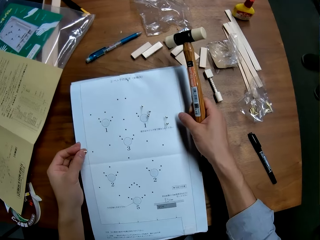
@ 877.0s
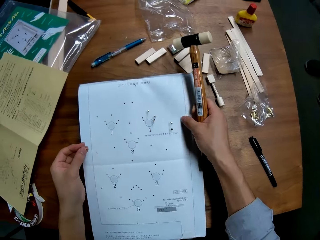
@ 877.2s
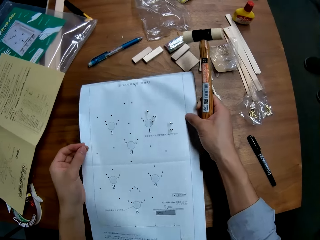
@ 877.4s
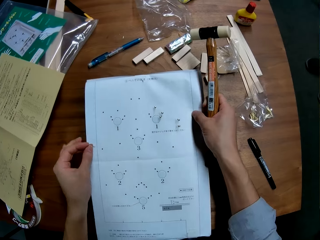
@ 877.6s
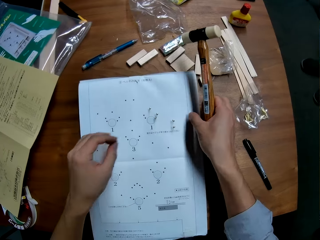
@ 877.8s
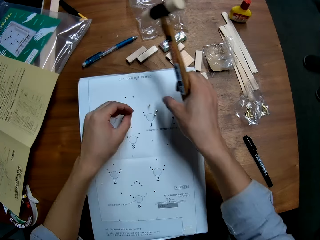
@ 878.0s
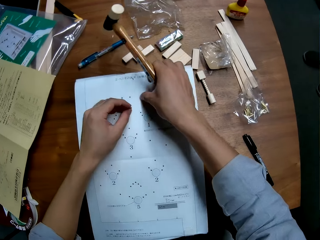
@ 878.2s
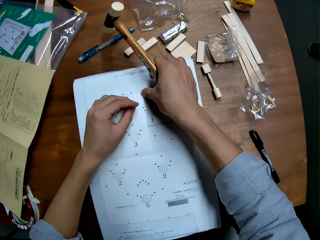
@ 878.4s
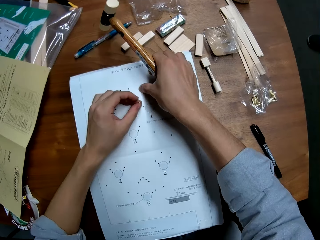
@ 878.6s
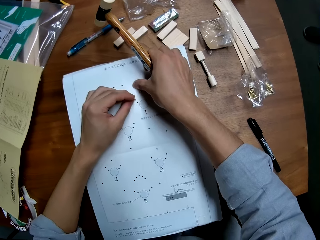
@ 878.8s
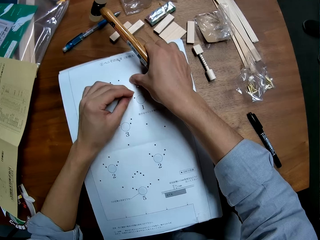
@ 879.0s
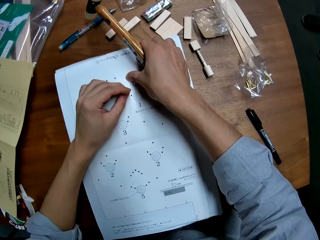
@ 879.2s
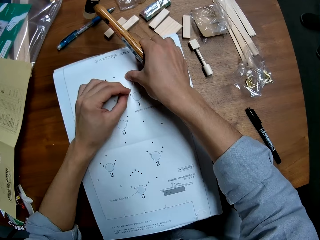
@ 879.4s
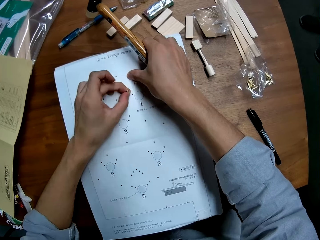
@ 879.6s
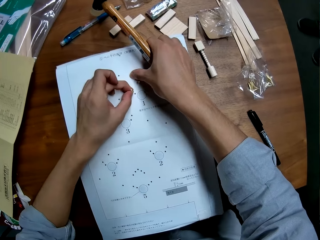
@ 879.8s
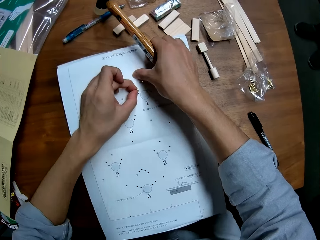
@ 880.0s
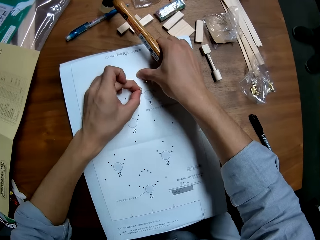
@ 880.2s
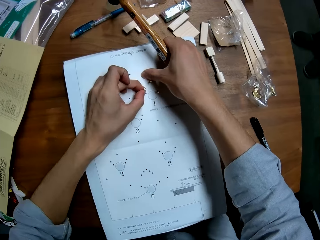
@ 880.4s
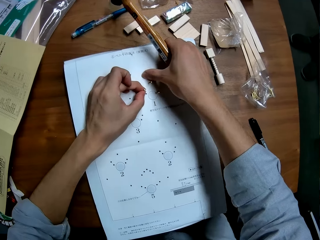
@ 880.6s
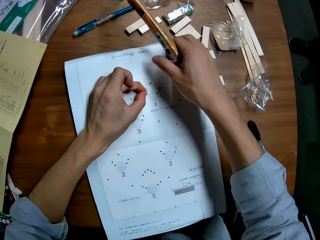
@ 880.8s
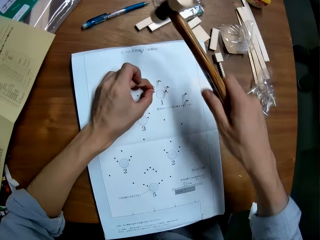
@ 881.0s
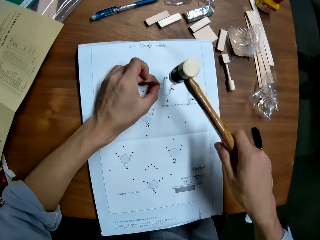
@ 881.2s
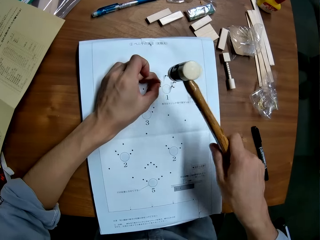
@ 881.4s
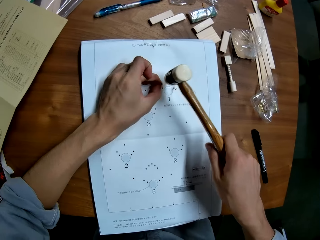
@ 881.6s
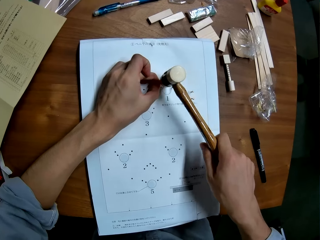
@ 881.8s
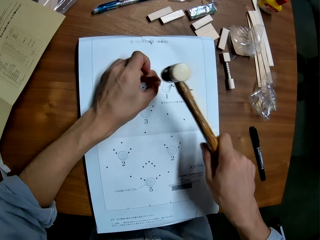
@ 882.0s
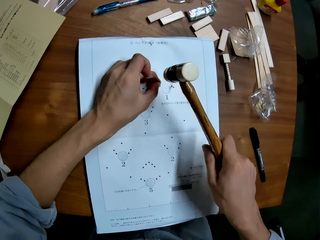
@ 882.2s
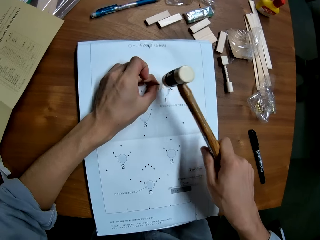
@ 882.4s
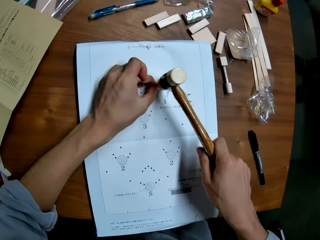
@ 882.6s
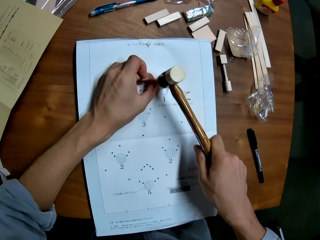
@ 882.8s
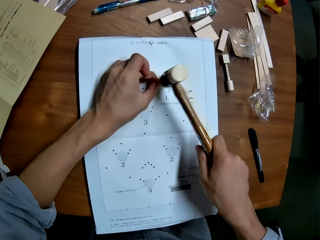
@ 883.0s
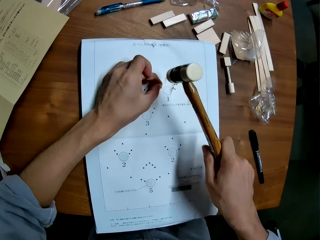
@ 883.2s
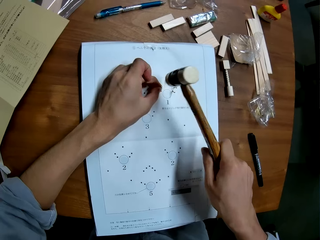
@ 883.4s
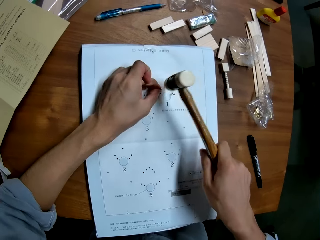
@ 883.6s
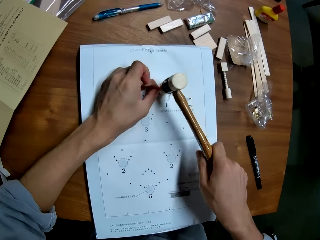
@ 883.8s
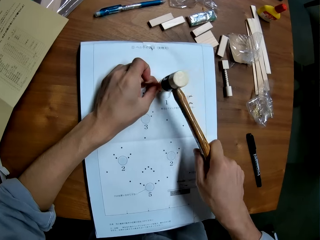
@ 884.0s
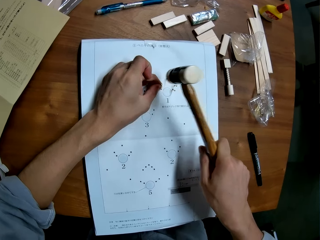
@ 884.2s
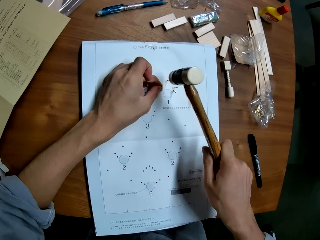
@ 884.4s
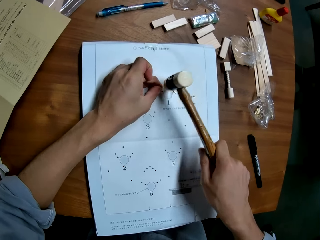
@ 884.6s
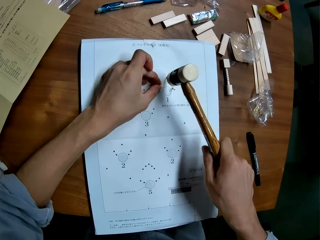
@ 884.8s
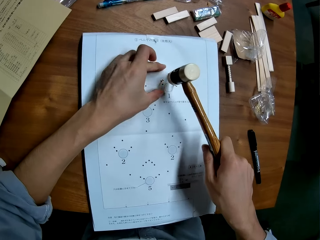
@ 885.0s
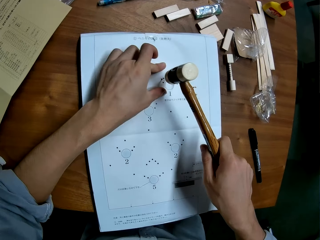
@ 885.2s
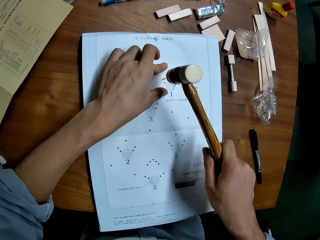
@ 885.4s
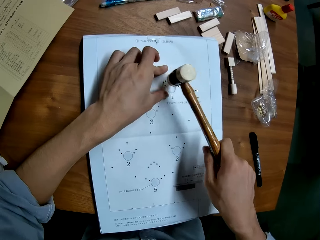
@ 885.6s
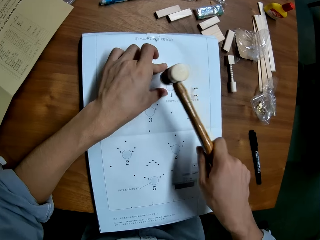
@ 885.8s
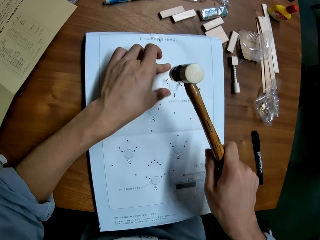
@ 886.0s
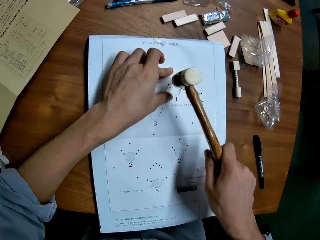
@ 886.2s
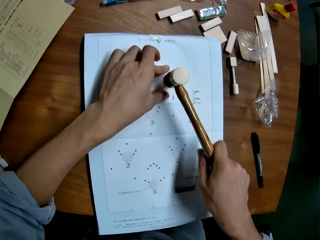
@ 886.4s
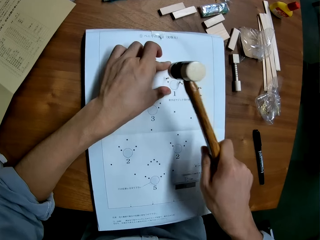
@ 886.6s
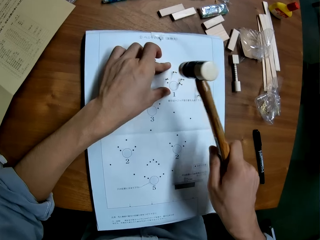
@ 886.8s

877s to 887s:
The camera wearer adjusts the paper with his hands. He sets the nail on the right side of the paper. He hits the nail with the hammer on the paper.

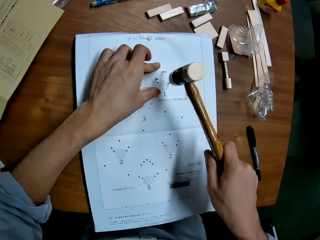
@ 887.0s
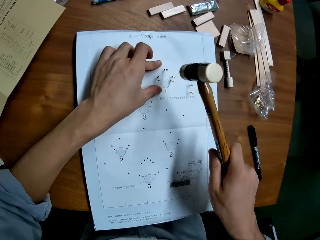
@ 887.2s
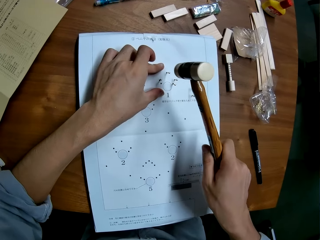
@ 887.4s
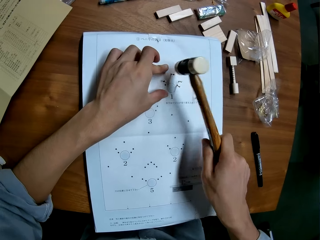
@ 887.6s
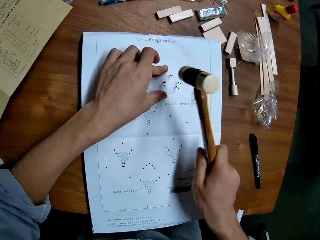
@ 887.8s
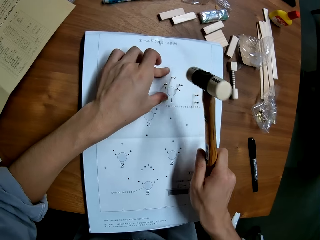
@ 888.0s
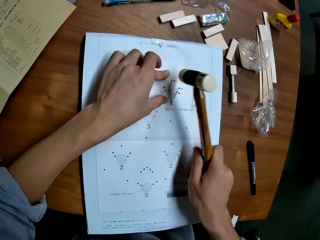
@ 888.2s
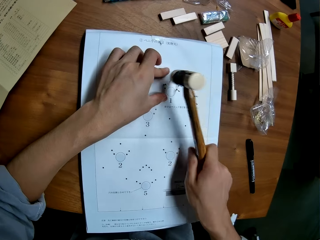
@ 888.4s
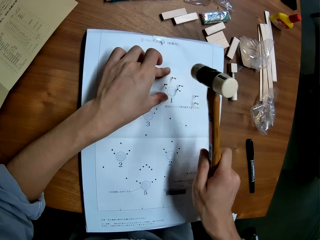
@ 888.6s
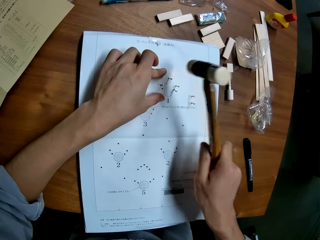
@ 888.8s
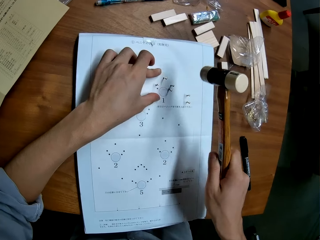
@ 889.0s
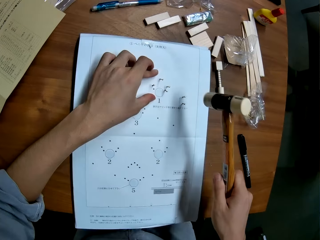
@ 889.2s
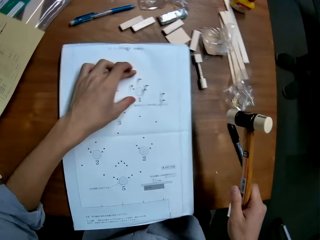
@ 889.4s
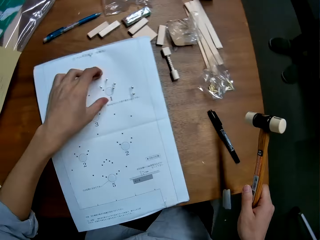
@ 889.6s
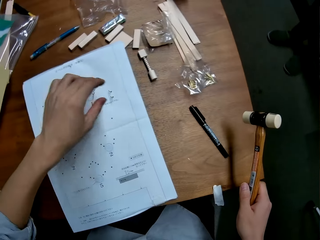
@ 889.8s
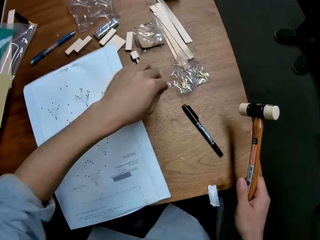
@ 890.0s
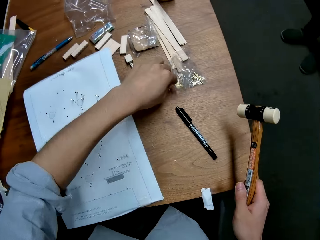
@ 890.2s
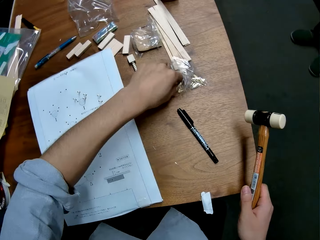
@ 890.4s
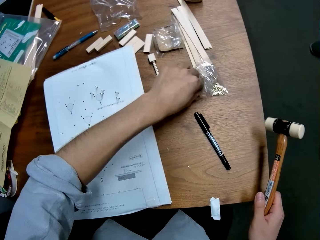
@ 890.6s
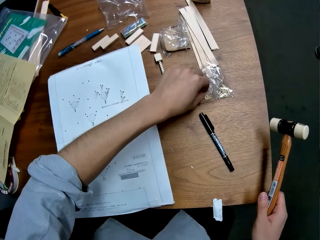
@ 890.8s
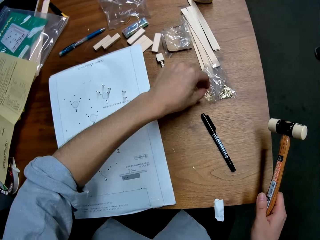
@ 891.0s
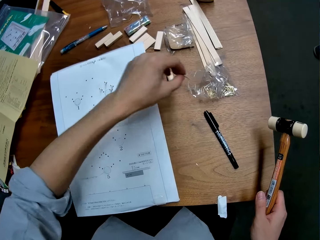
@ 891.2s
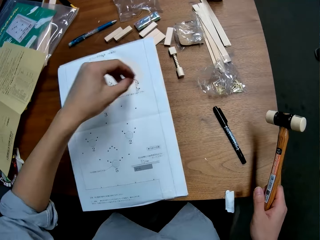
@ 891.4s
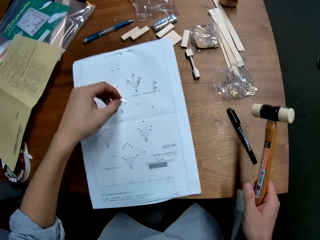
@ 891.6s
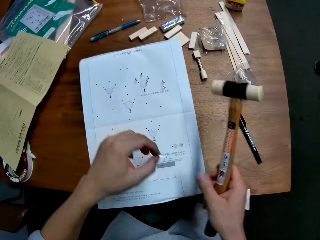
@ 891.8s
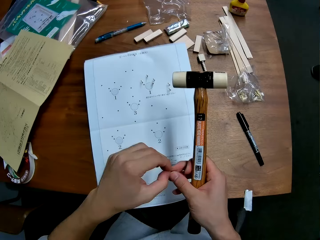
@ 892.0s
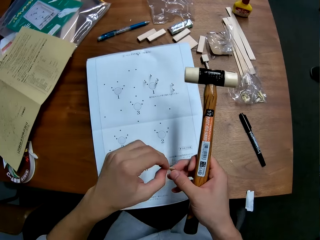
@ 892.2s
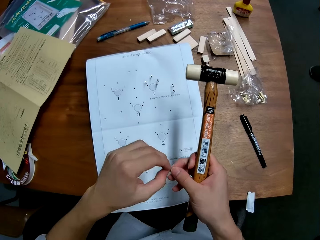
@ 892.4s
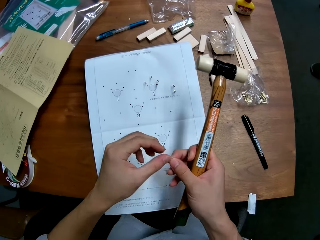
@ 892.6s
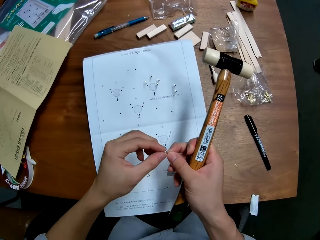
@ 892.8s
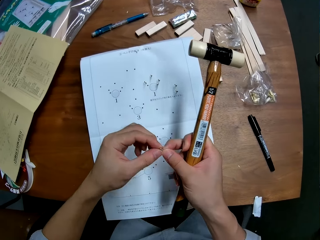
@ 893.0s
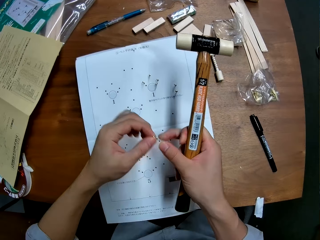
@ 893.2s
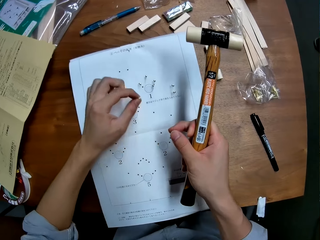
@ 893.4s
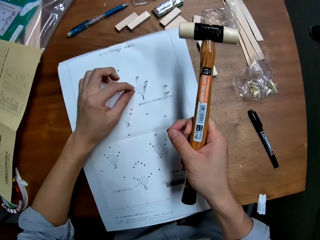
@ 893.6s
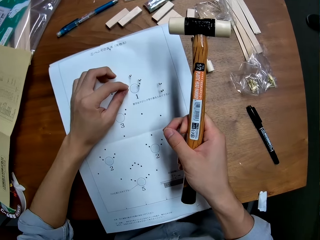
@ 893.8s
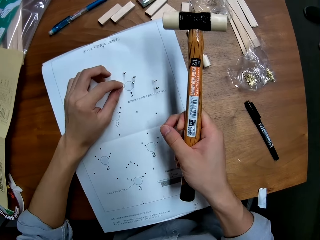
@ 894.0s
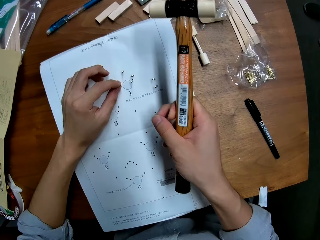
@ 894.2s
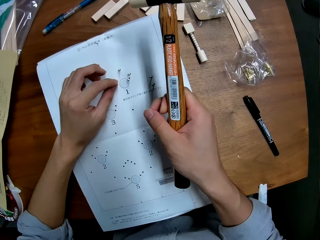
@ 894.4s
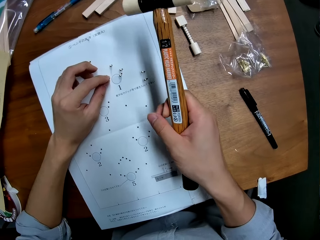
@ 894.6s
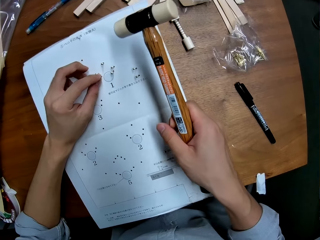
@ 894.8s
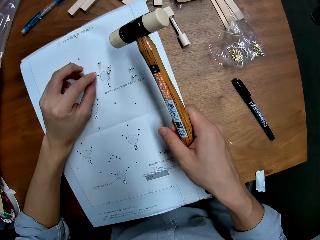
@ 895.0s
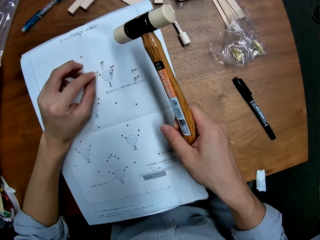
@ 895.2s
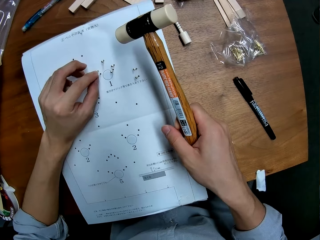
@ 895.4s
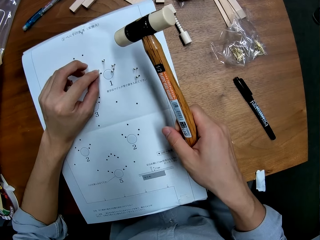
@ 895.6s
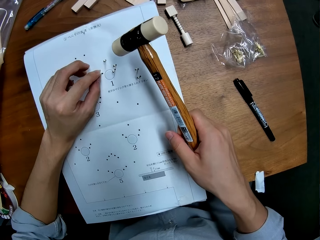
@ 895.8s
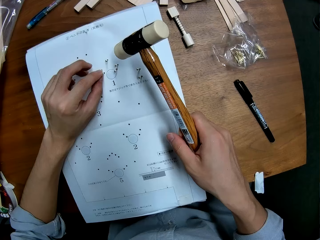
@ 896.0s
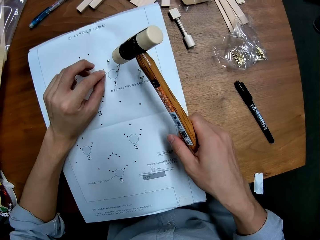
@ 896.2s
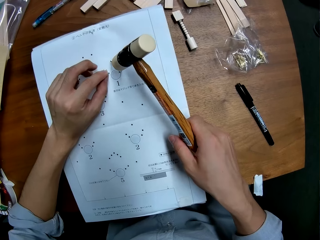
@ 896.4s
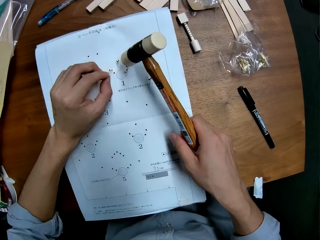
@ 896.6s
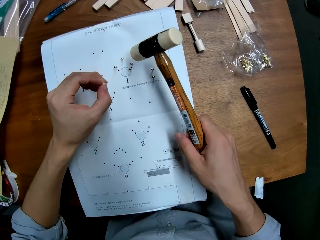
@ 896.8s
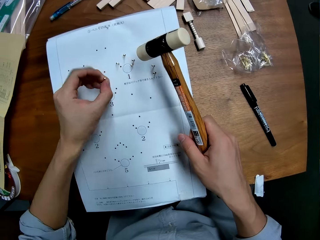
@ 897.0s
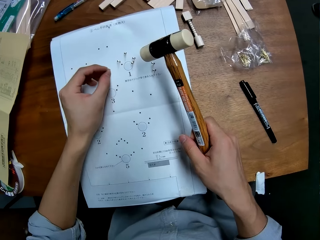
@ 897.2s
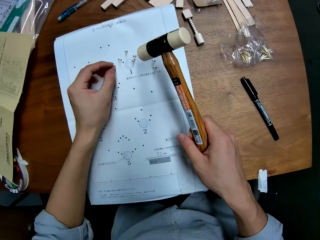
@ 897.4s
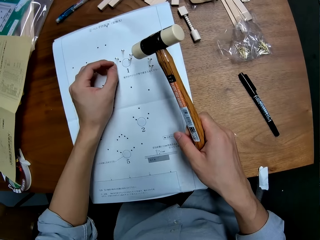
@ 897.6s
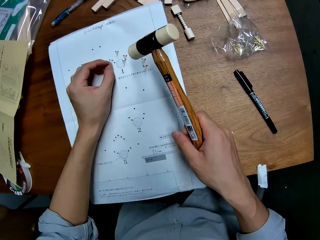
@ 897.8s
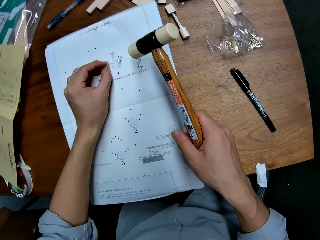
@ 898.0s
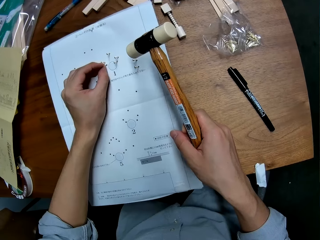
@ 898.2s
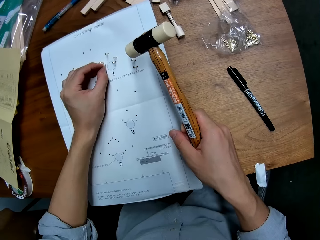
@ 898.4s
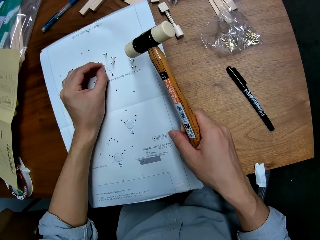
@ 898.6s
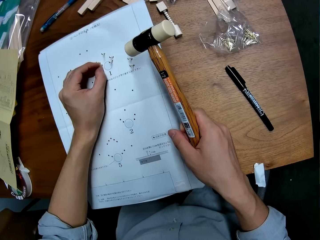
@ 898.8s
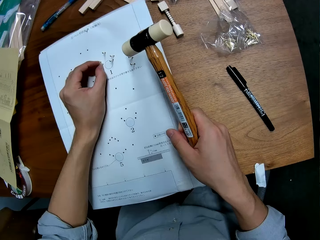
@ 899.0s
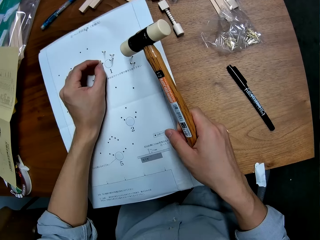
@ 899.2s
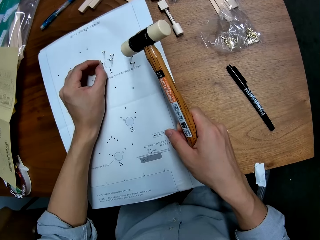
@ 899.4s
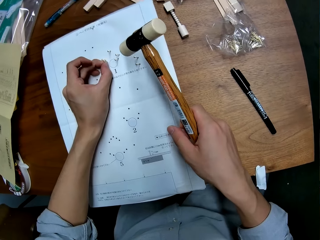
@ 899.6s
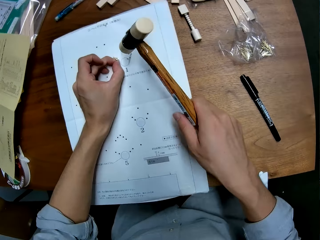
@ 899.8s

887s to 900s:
The camera wearer takes another nail from a nylon containing nails. He adjusts the nail with his hands. He sets the nail on the right side of the paper.
